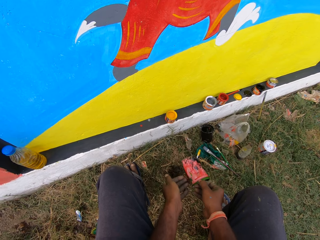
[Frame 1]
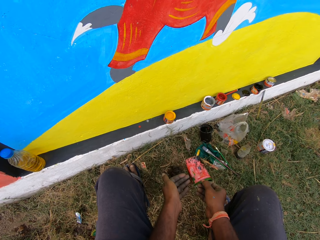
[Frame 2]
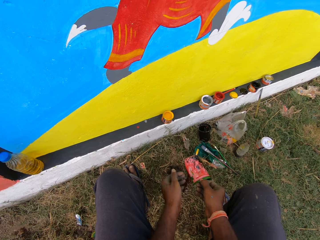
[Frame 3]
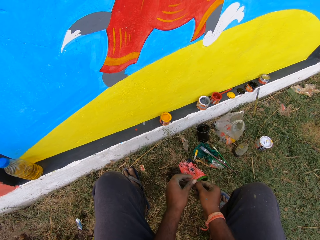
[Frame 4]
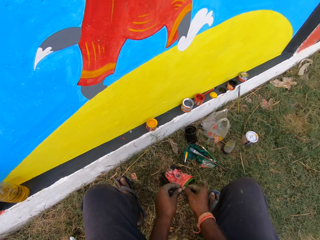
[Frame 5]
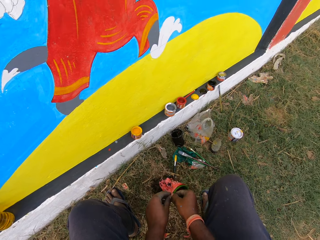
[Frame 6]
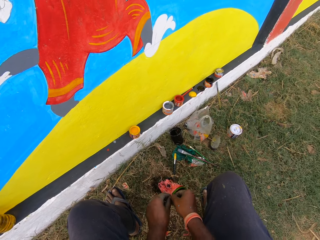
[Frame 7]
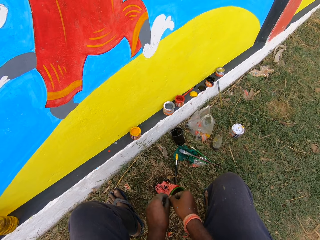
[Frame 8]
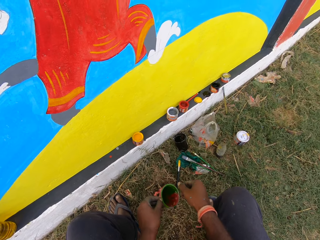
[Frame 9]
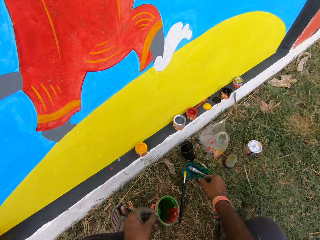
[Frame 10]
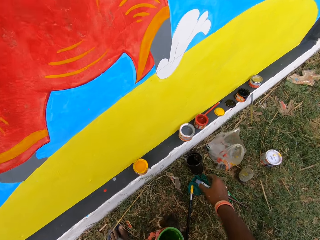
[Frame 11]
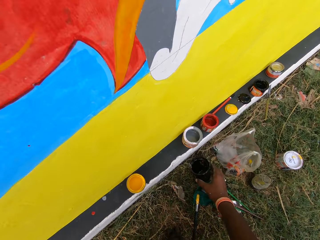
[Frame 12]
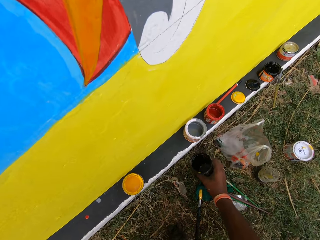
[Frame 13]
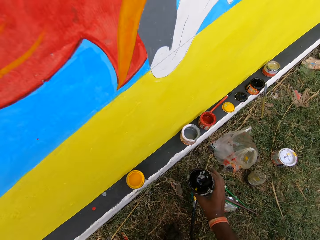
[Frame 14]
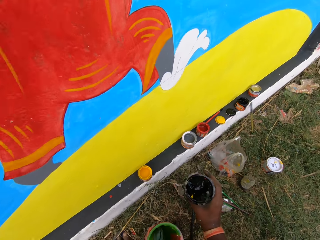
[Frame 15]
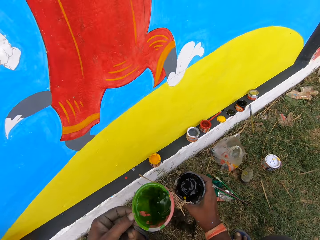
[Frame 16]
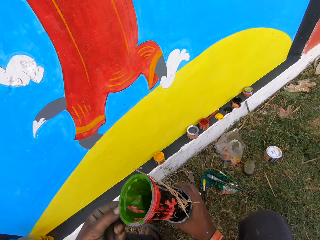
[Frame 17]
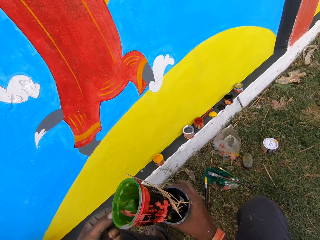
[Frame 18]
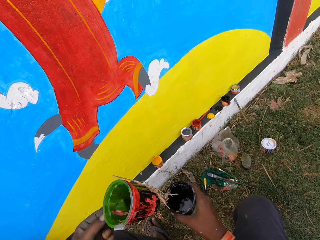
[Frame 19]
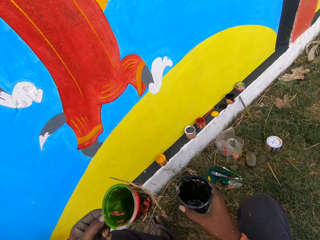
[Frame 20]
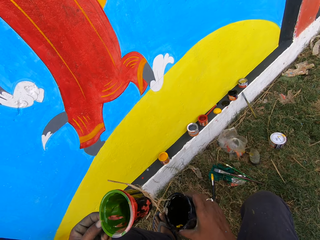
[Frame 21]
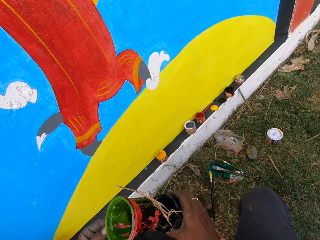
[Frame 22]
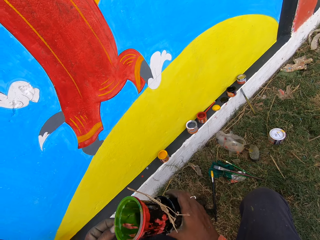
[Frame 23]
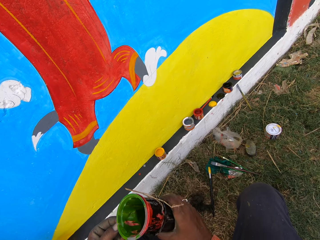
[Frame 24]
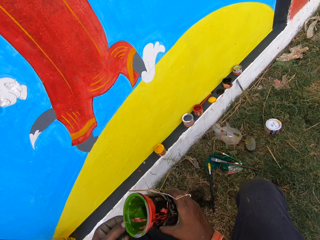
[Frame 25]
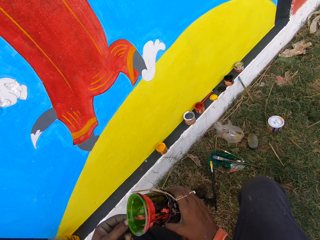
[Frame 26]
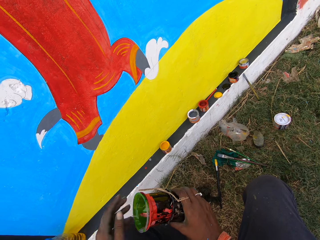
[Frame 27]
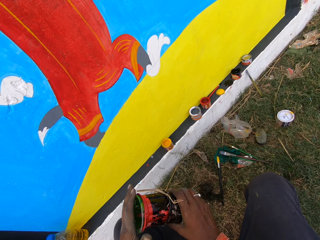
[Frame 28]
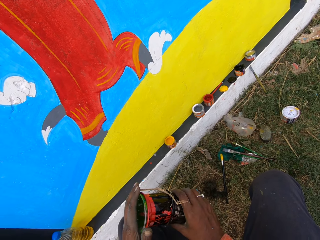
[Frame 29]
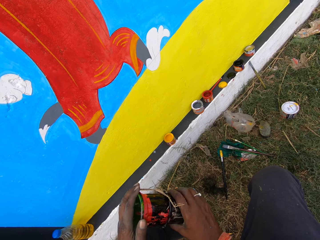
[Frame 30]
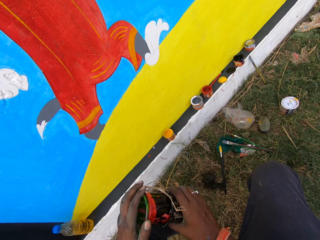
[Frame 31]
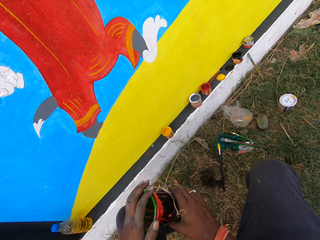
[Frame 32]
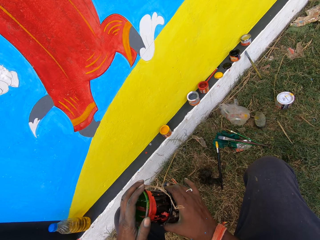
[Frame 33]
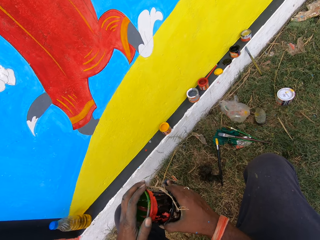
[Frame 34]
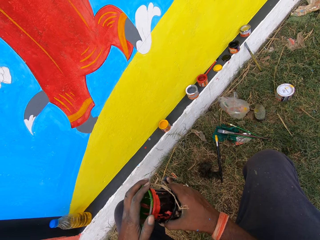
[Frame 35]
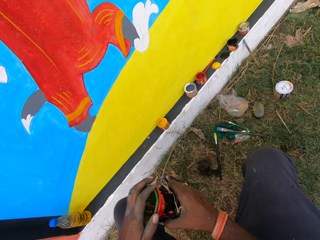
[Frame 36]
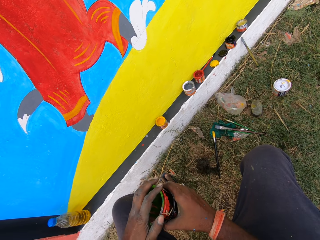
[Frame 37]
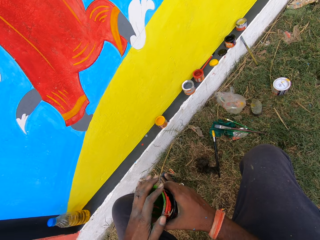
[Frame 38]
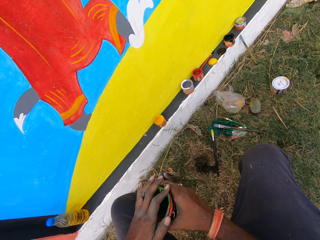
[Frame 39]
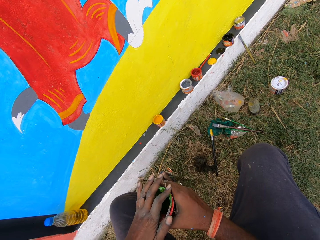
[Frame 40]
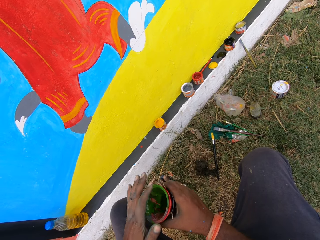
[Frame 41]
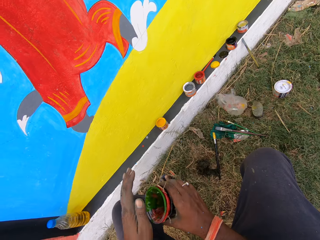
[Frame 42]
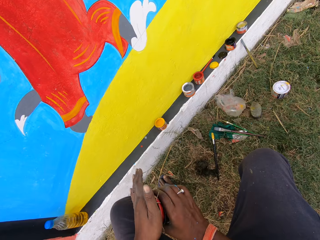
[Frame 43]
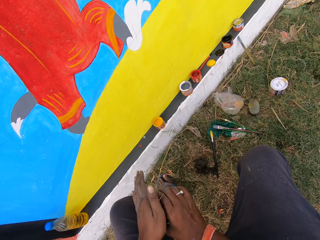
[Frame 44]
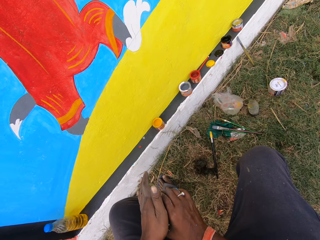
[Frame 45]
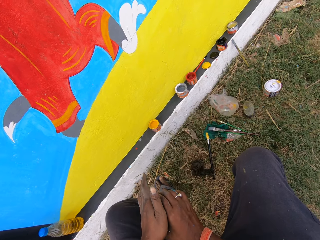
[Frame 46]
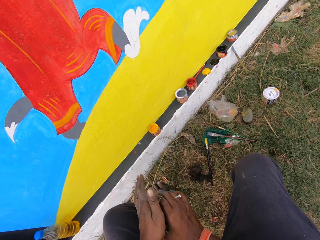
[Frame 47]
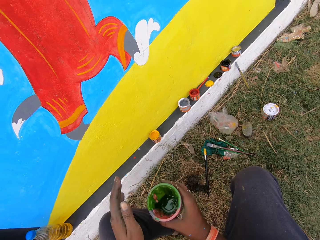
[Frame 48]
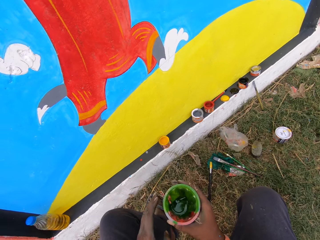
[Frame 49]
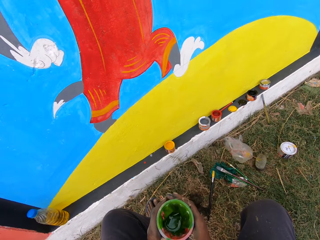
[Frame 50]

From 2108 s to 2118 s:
The camera wearer adjusts the cup with both hands. He picks up a paint can from the ground with his right hand. He puts the cup into the paint can.

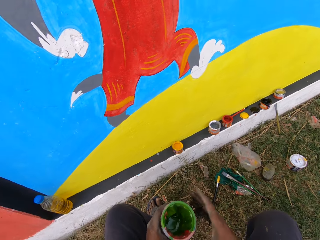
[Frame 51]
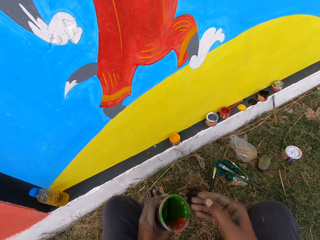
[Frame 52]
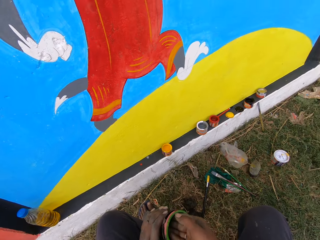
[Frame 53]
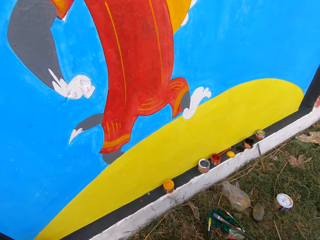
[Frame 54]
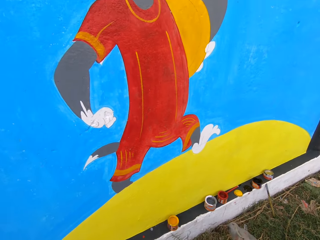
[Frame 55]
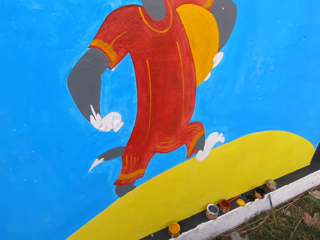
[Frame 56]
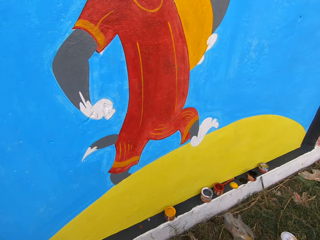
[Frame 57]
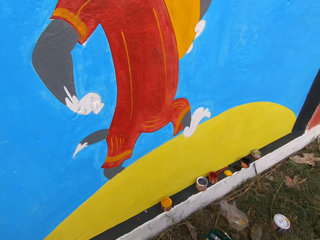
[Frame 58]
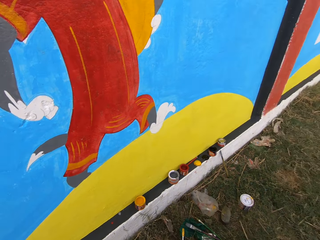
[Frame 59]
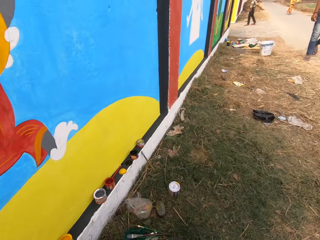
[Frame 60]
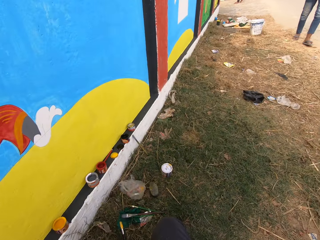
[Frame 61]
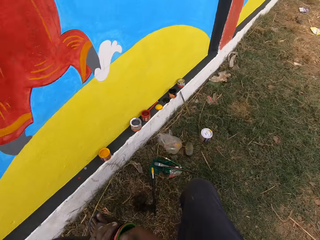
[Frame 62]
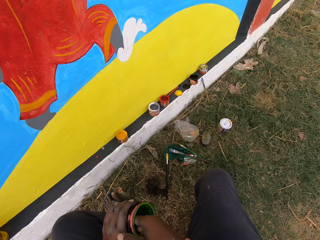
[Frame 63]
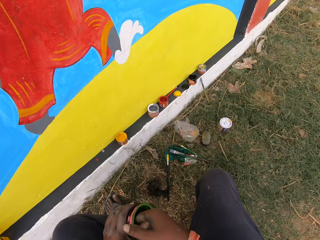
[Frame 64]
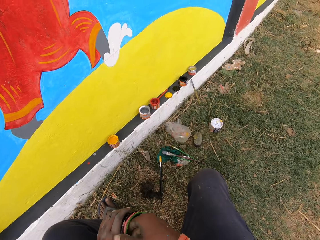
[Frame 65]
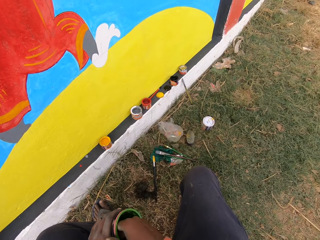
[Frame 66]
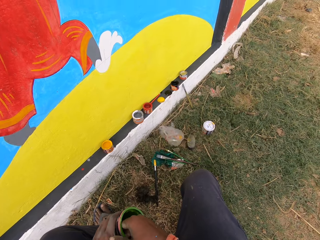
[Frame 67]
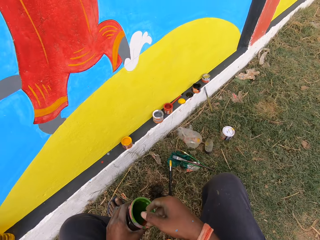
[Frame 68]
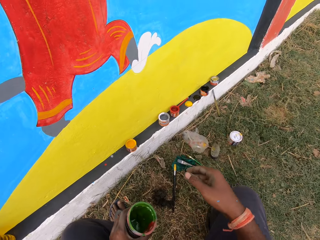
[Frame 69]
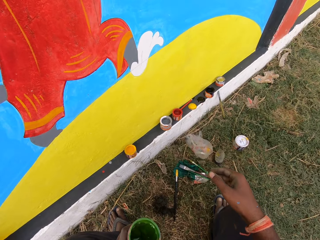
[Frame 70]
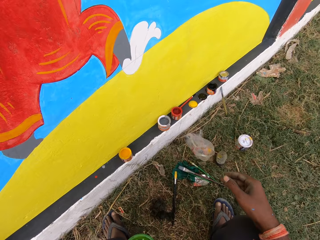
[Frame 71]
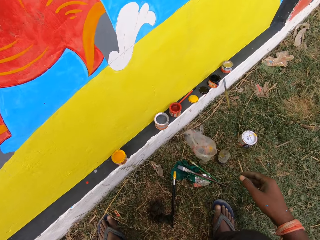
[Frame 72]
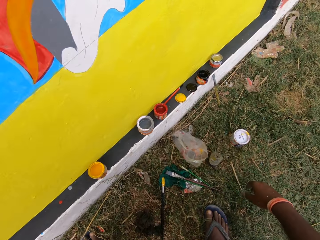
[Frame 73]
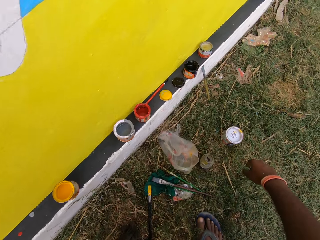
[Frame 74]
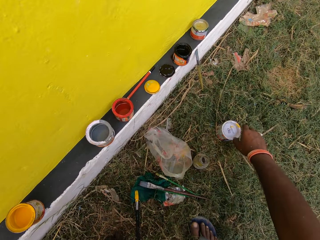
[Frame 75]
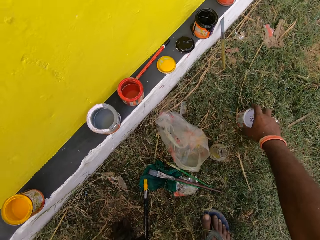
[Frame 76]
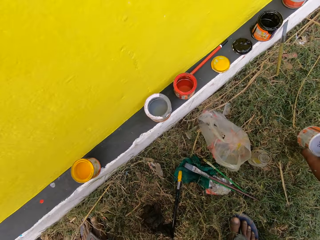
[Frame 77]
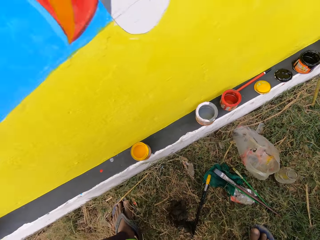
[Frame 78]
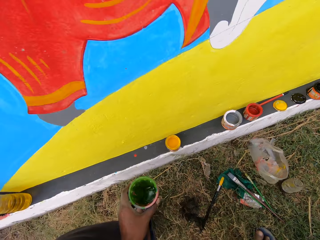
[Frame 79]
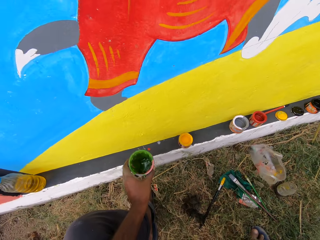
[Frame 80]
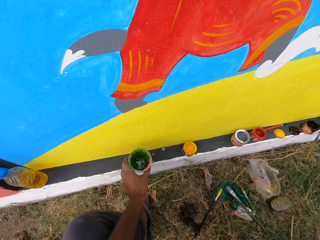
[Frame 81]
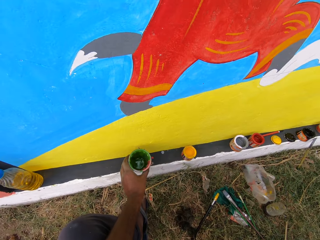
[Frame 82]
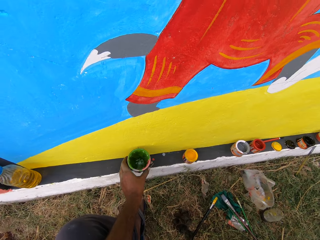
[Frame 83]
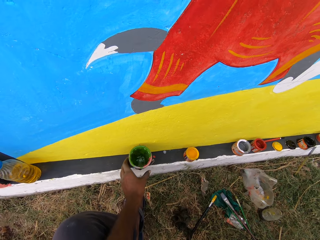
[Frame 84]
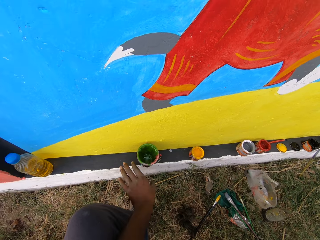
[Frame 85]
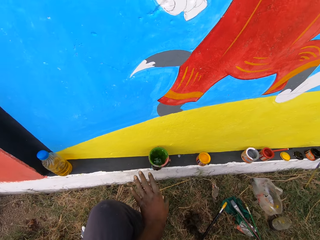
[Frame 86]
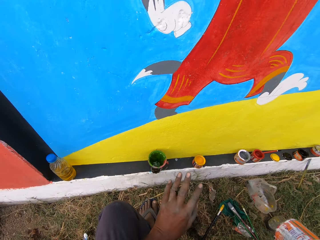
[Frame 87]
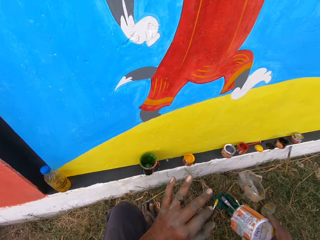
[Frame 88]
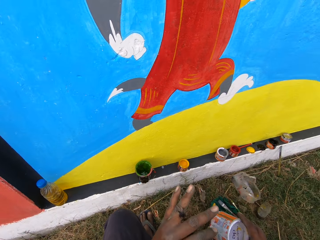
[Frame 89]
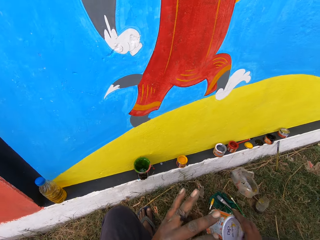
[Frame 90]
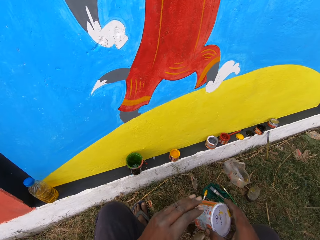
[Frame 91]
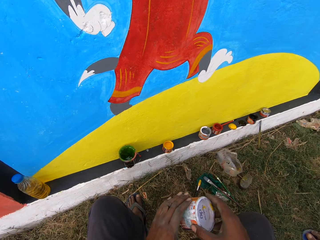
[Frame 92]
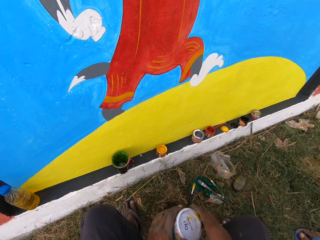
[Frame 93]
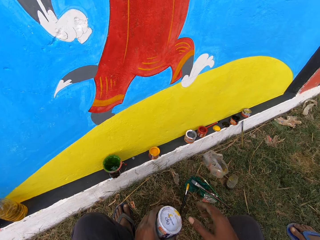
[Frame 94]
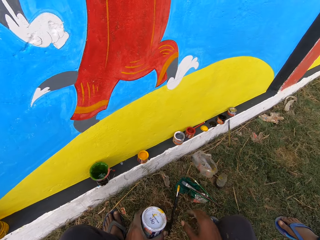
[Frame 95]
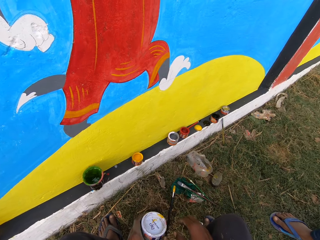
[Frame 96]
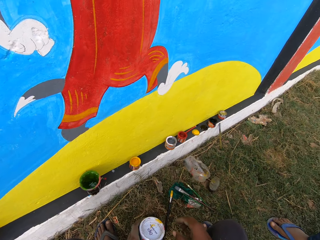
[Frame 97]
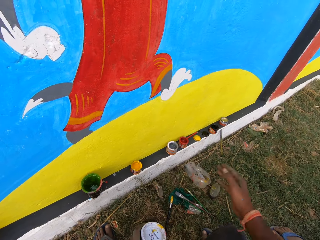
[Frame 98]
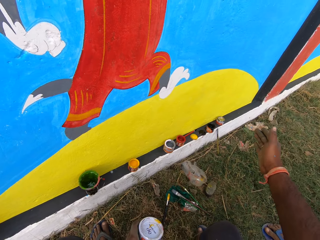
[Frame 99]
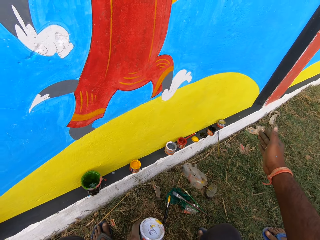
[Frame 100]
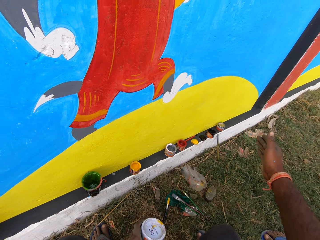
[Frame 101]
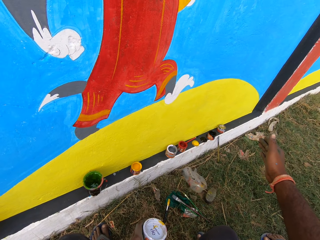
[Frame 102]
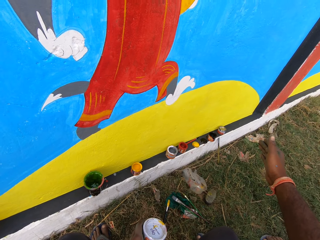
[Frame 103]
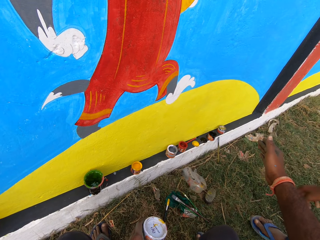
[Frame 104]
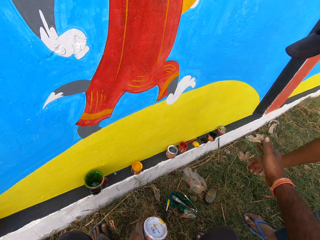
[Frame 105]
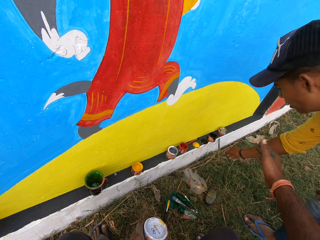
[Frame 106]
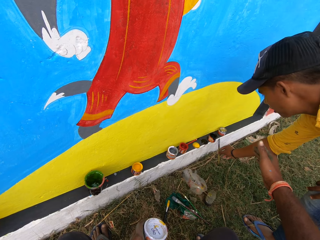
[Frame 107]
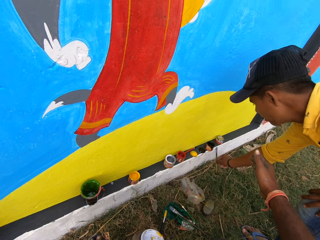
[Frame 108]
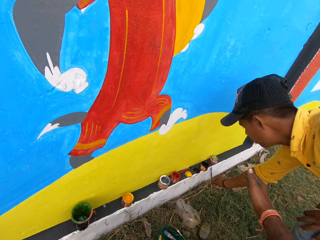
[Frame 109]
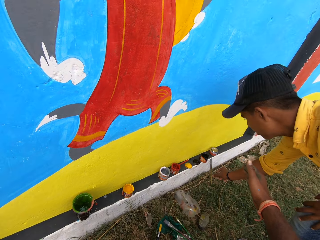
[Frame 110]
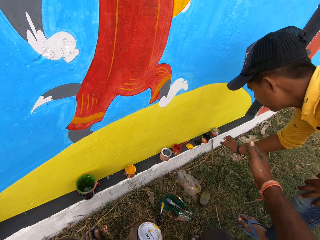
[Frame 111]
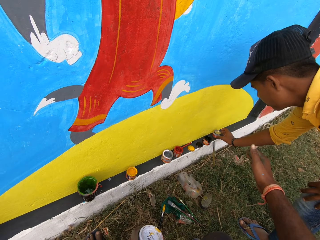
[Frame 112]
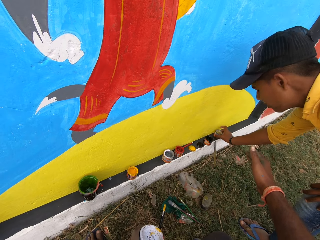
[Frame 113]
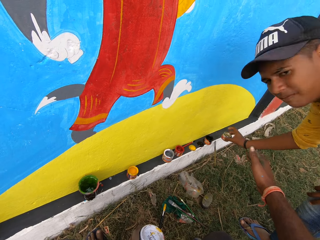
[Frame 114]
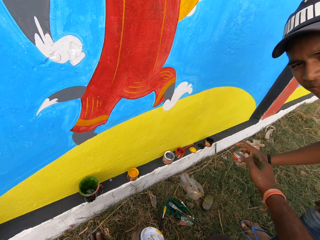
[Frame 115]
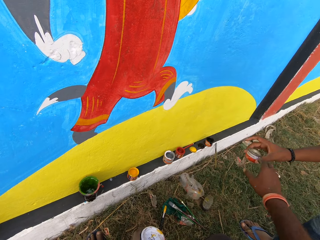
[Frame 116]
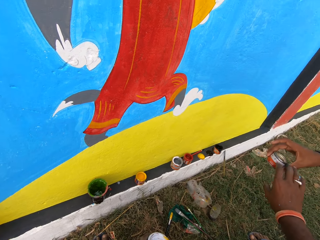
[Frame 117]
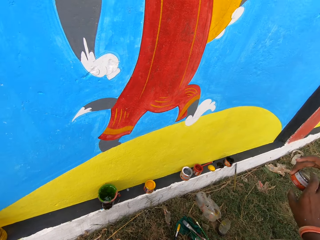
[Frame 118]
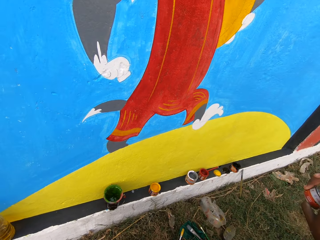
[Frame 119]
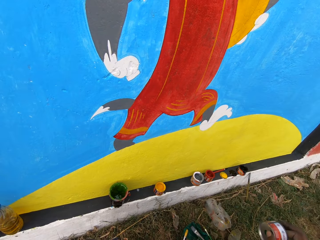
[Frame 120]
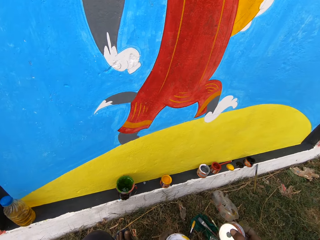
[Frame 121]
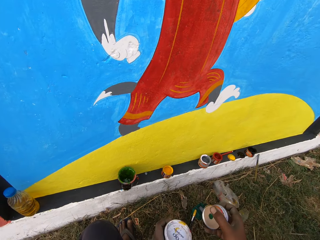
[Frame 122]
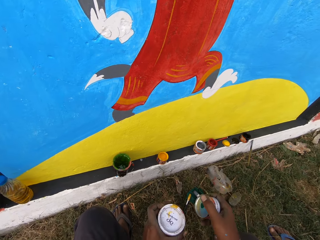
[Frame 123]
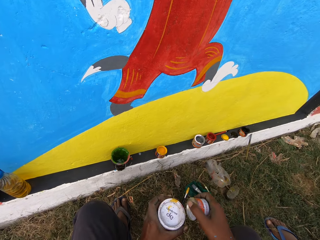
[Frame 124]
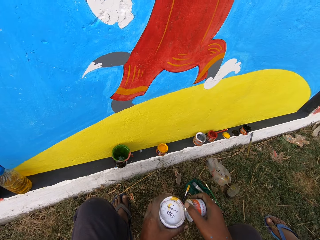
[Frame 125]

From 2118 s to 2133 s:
A man walks towards the camera wearer and talks to the camera wearer. The camera wearer picks up a cup from the ground with his right hand. He talks to the man. He drops the paint can on the wall. He talks to the man and points at the wall. The man talks to the camera wearer. The man picks up a can from the wall. The camera wearer talks to the man. The man hands a container of paint to the camera wearer. The camera wearer collects the can from the man. The man talks to the camera wearer.
